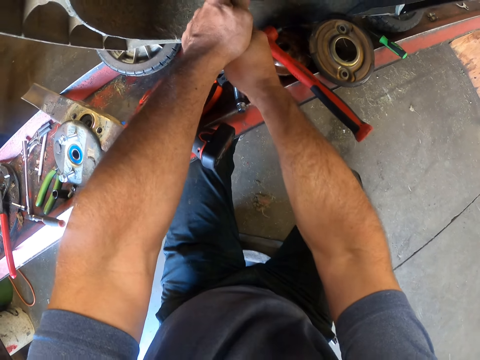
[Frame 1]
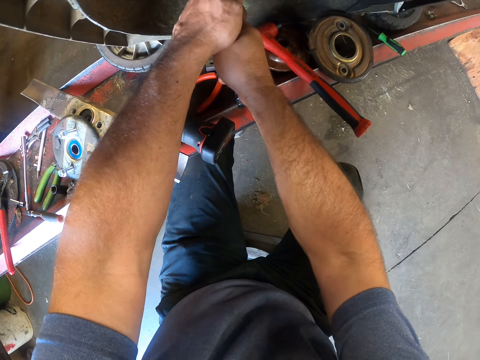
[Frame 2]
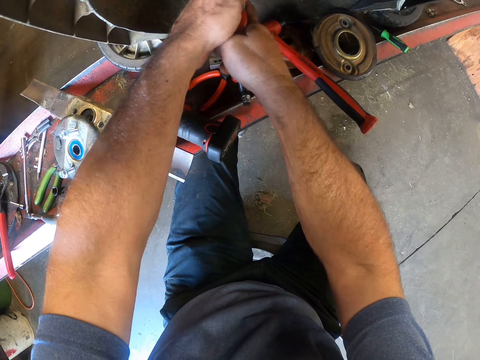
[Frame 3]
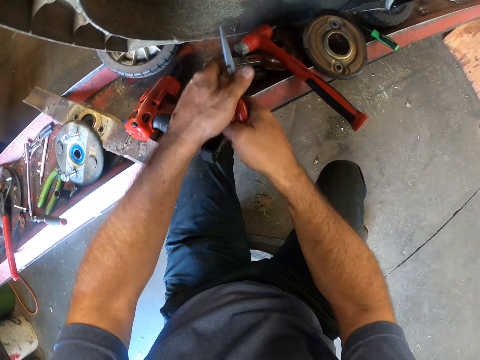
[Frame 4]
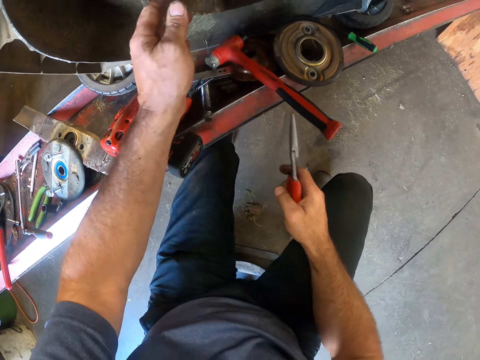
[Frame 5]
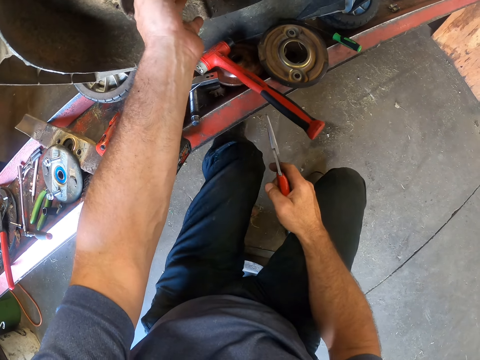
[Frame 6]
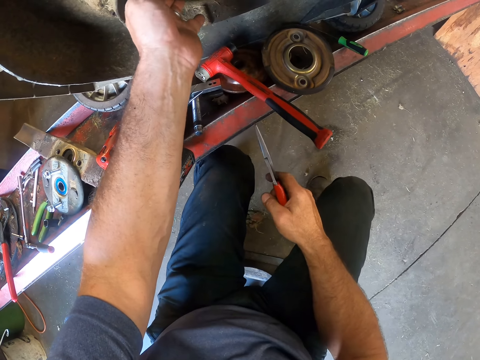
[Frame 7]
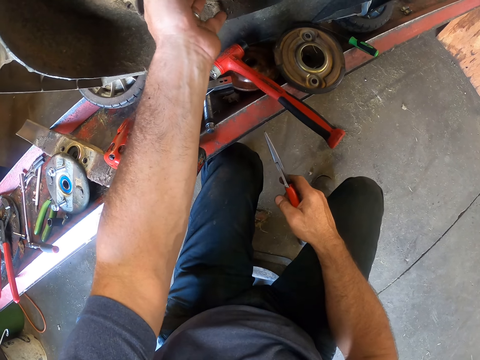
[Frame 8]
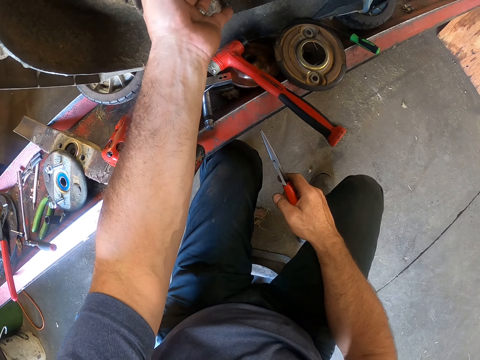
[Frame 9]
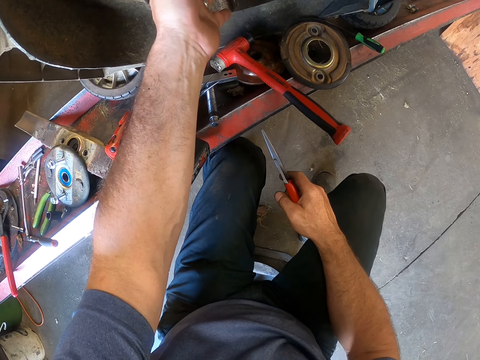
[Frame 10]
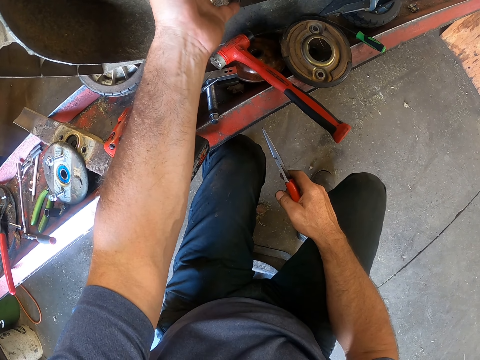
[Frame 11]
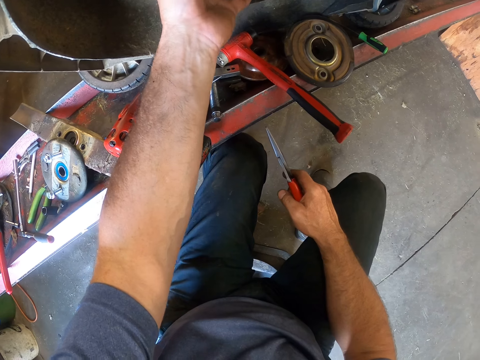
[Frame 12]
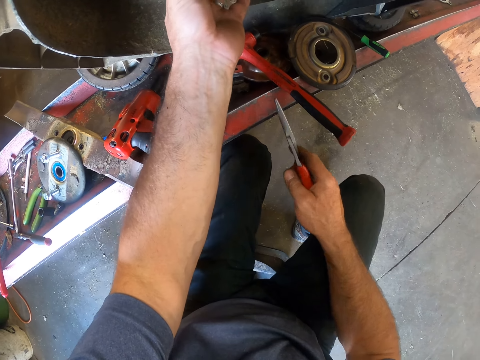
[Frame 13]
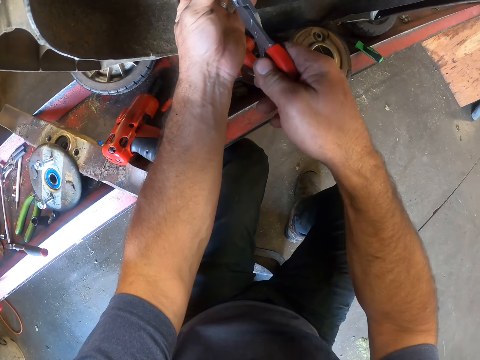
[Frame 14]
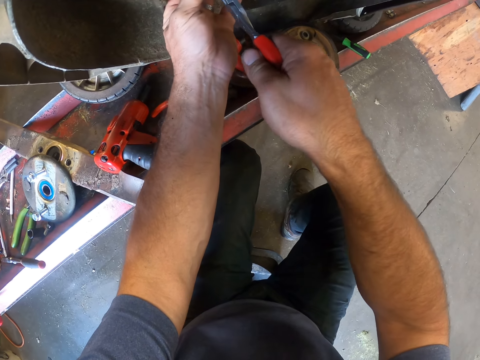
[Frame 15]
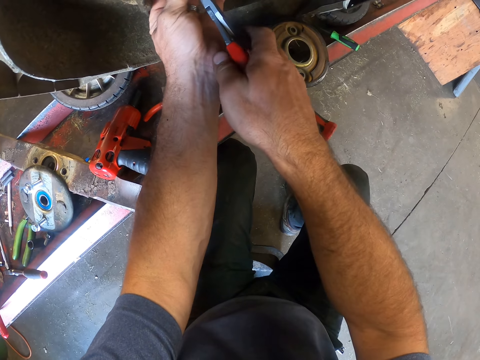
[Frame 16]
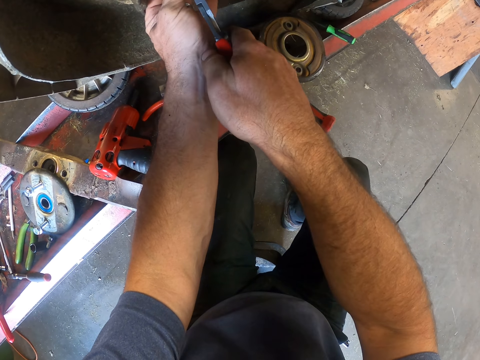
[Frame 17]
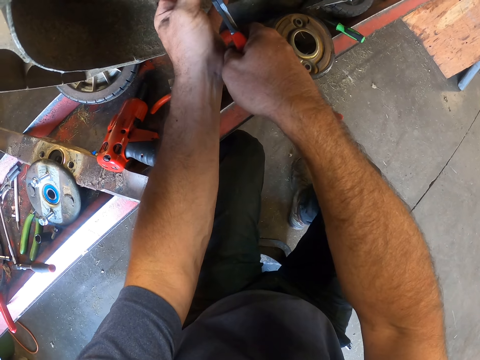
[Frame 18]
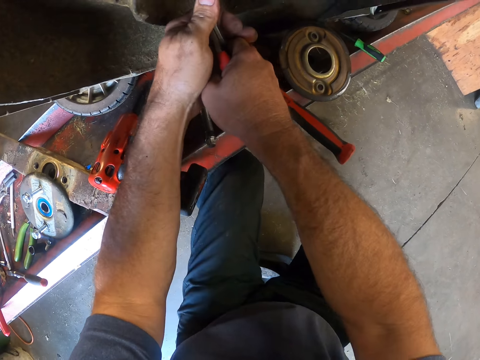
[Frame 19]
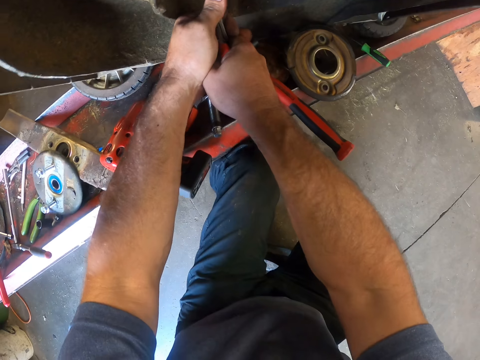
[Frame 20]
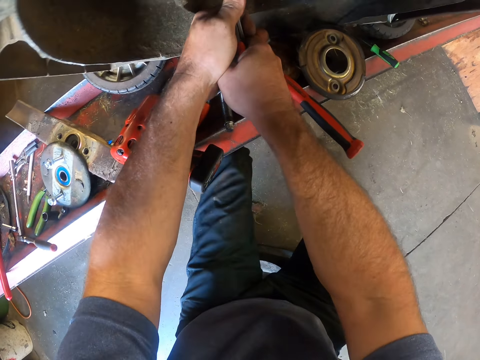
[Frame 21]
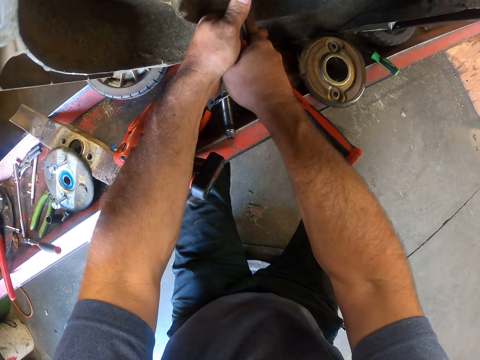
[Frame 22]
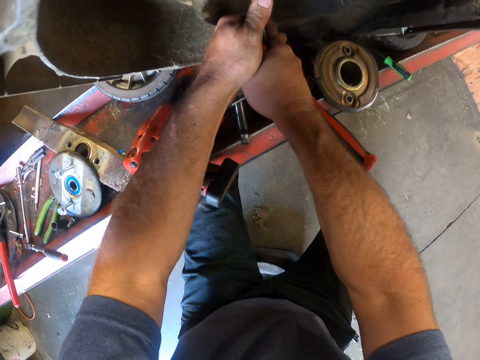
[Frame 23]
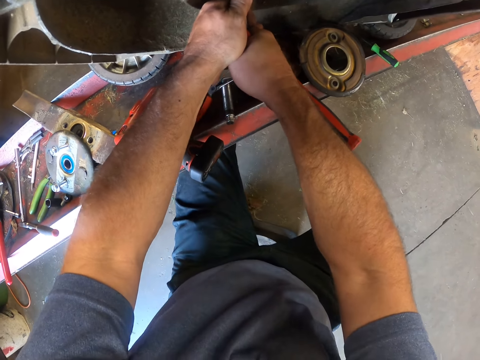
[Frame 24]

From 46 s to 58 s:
The camera wearer adjusts the spring at the blade adaptor with his left hand. He touches the wheel rim with his hand. He clips the spring at the blade adaptor with the plier. He repairs the wheel rim with the pliers.

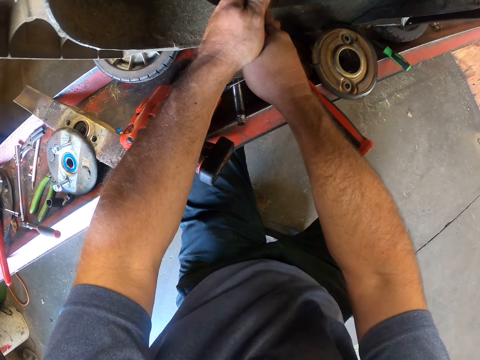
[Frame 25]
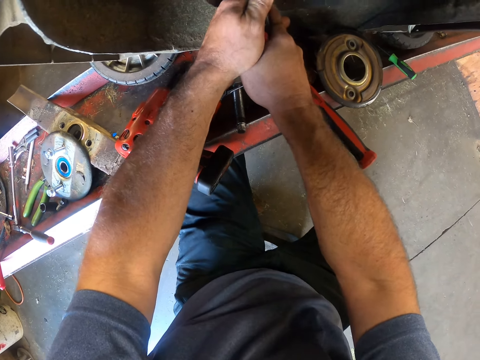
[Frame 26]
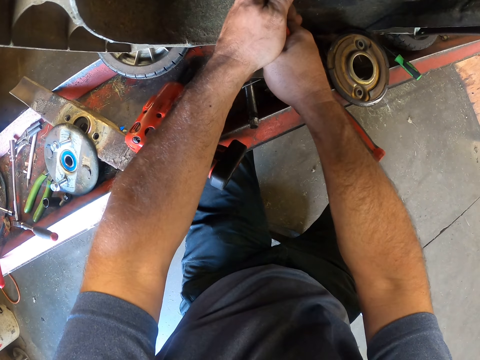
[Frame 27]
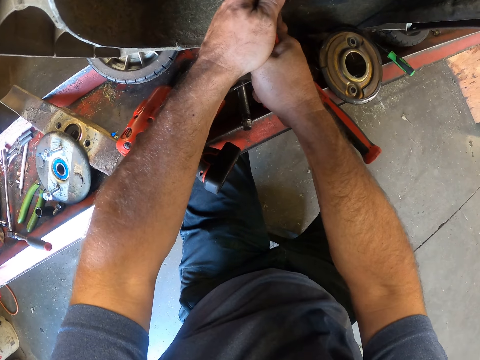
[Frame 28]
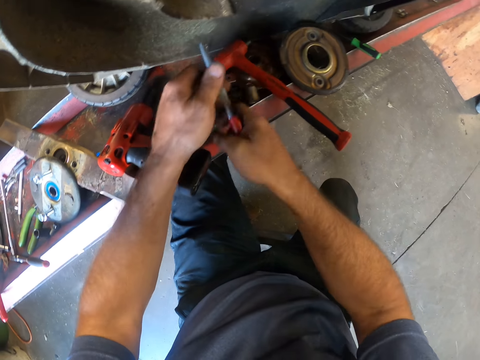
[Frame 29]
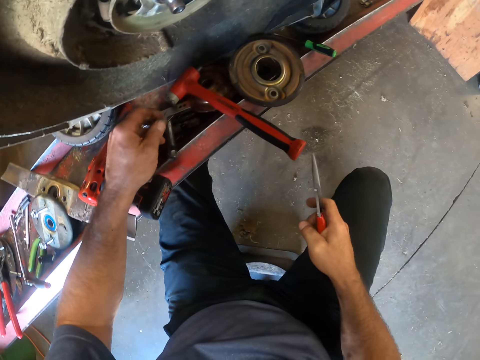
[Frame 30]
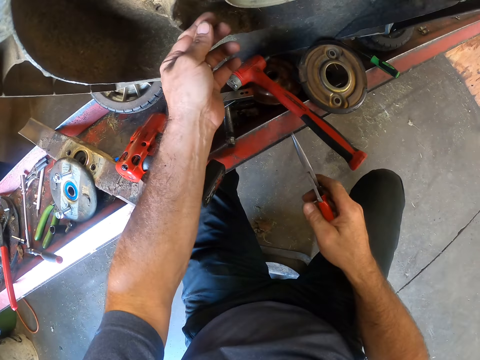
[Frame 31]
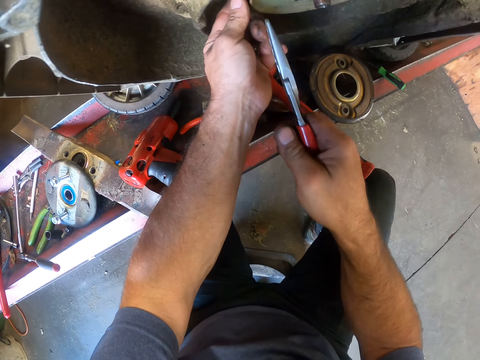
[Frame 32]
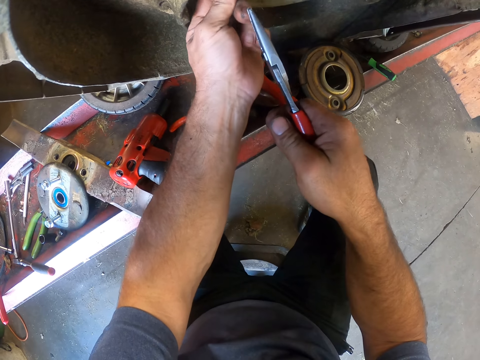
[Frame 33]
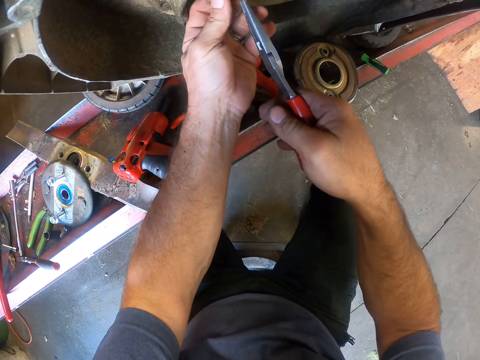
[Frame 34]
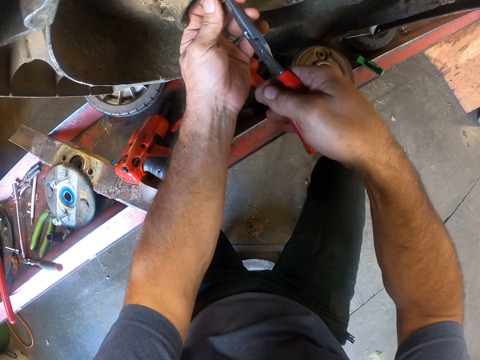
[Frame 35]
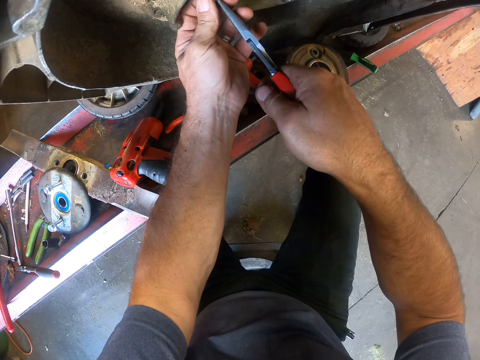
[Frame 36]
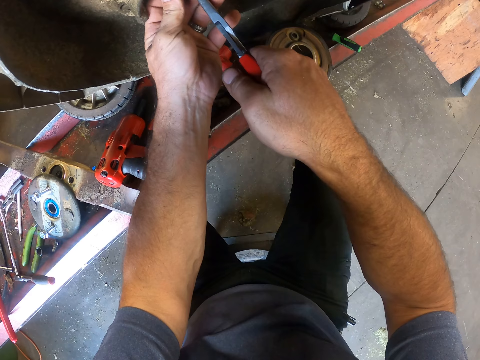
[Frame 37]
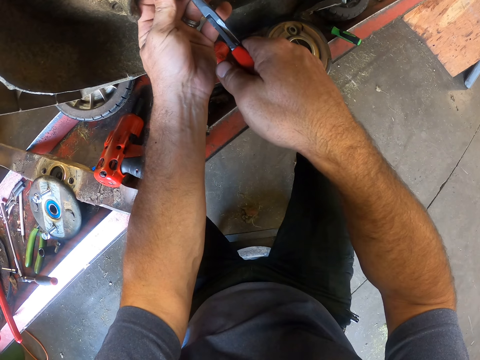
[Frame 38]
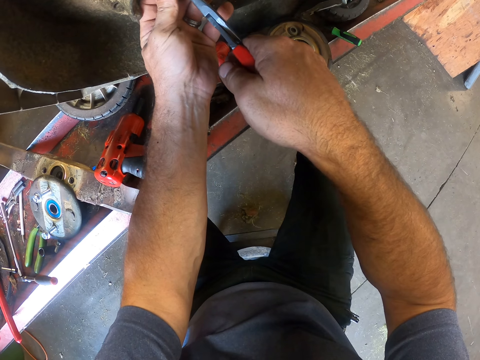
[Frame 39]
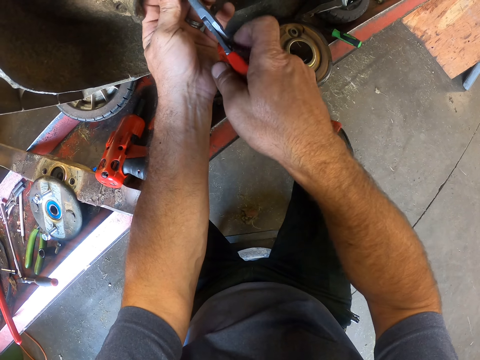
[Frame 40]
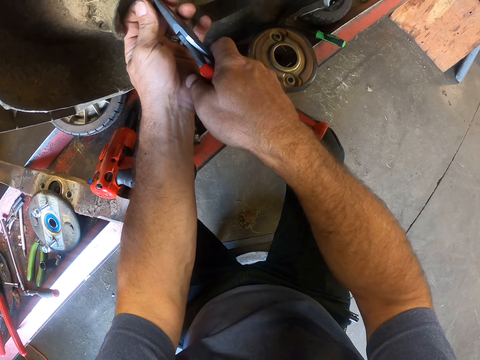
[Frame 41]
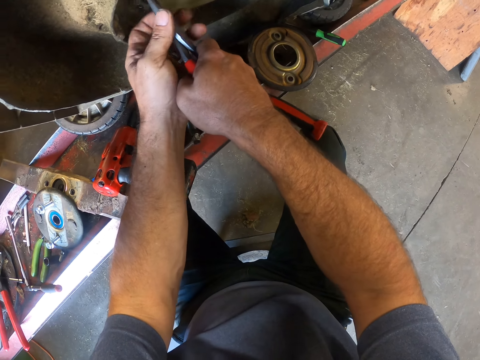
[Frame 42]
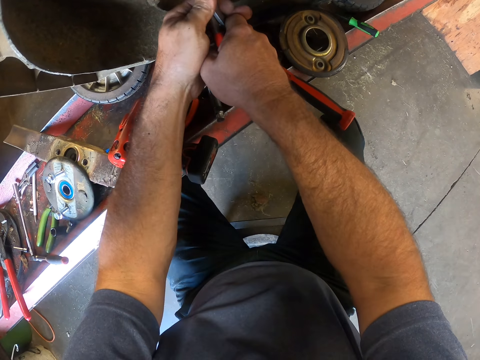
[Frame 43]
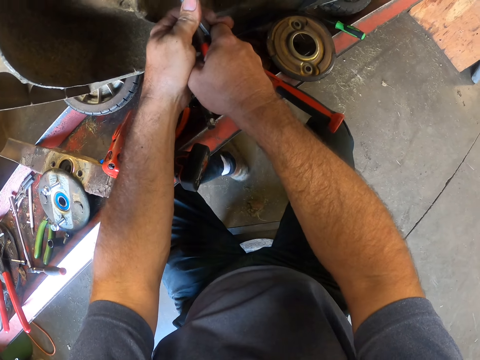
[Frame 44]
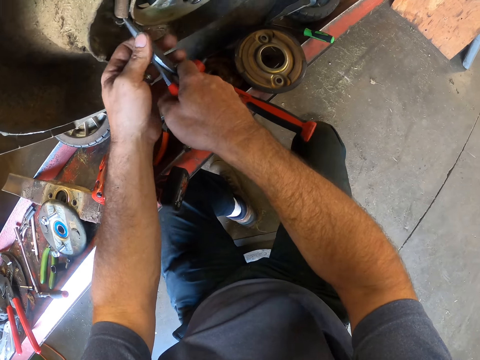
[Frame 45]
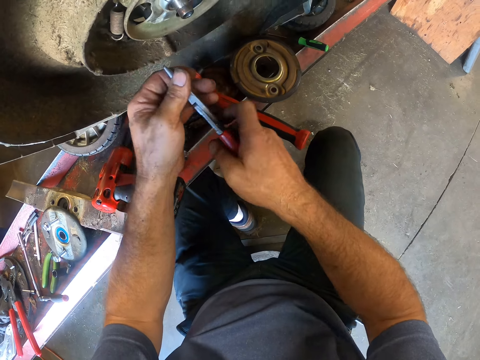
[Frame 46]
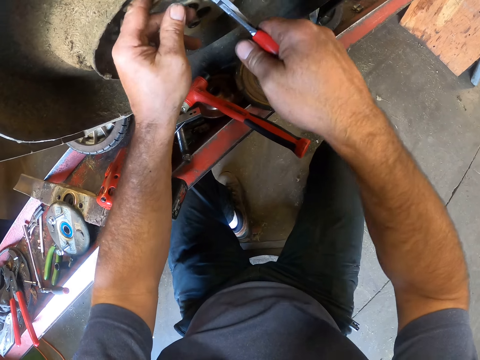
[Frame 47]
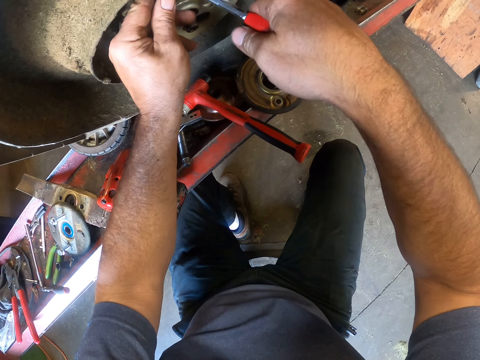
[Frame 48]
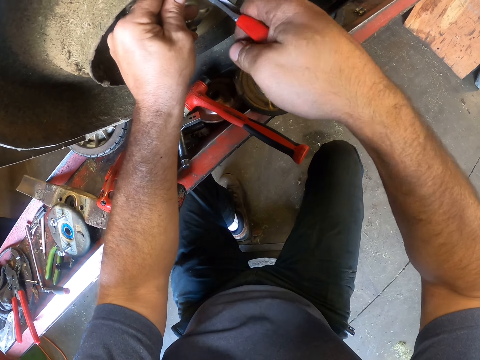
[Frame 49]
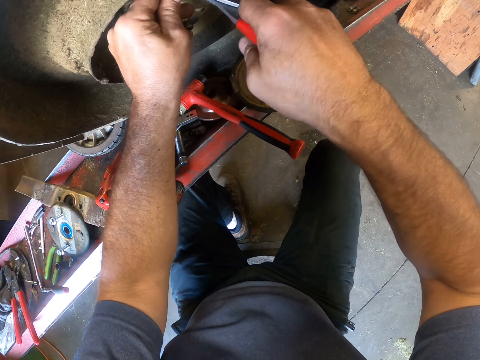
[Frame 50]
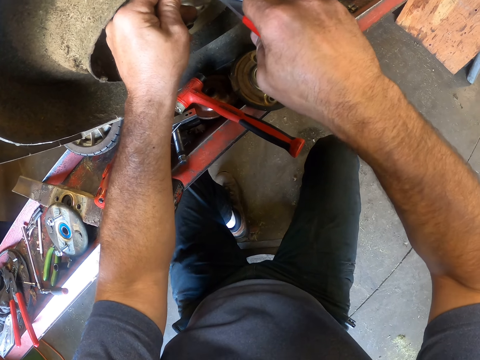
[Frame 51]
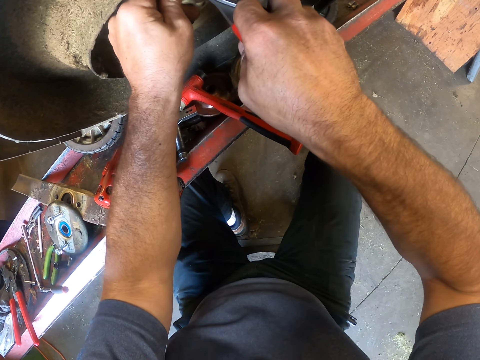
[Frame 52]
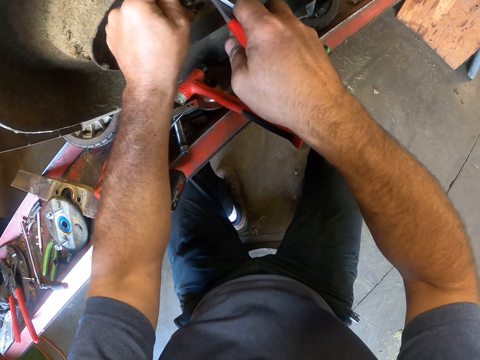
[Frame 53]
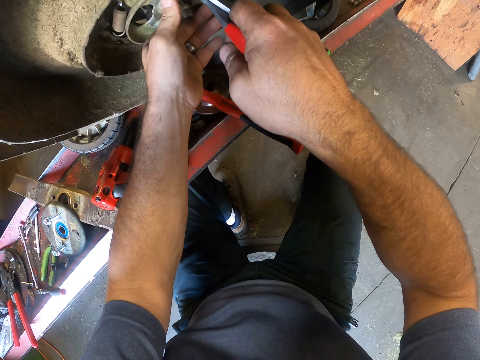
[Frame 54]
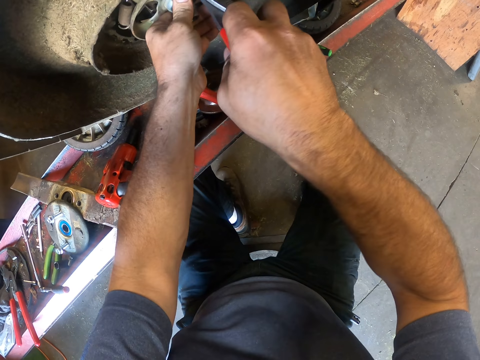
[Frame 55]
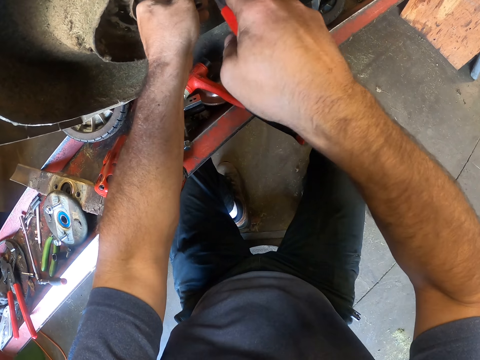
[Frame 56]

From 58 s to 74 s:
The camera wearer holds the spring at the blade adaptor with his left hand. He clips the spring at the blade adaptor with the plier. He touches the wheel rim with his hand. He repairs the wheel rim with the pliers. He holds the spring at the blade adaptor with his left hand. He clips the spring at the blade adaptor with the plier.
